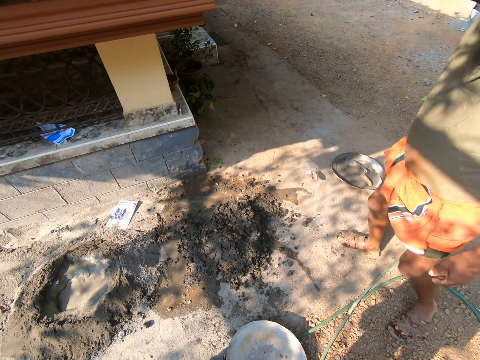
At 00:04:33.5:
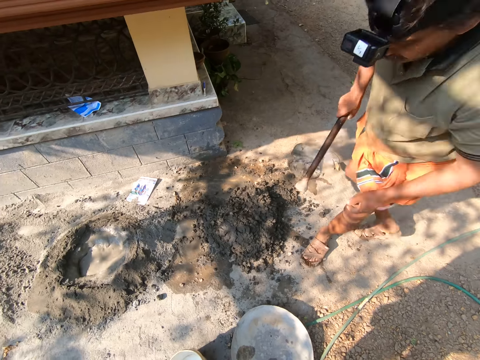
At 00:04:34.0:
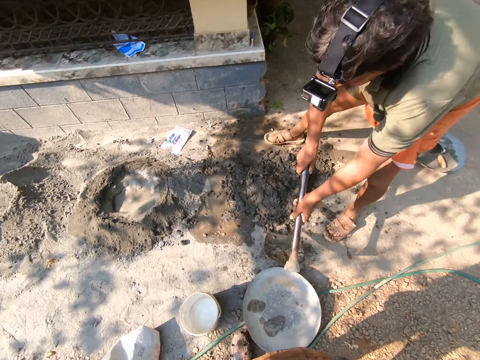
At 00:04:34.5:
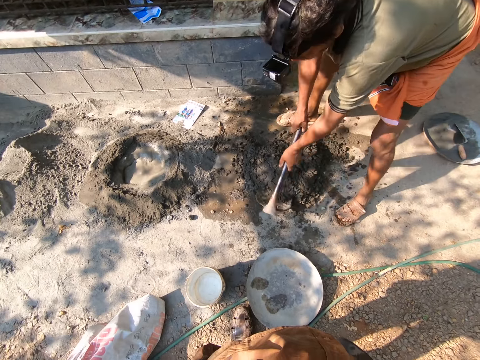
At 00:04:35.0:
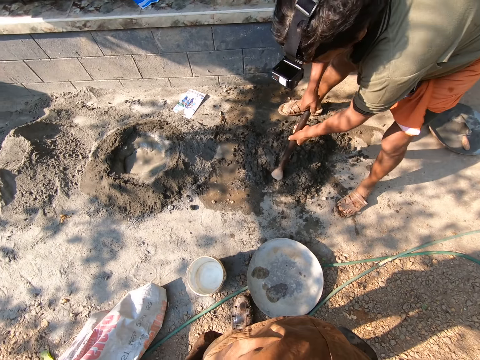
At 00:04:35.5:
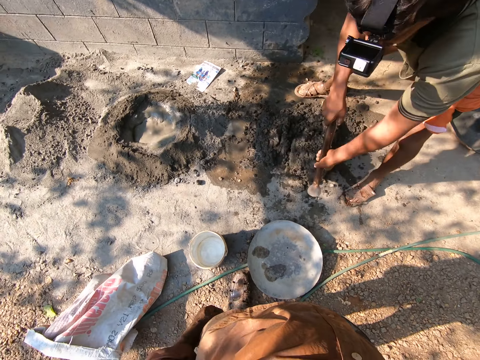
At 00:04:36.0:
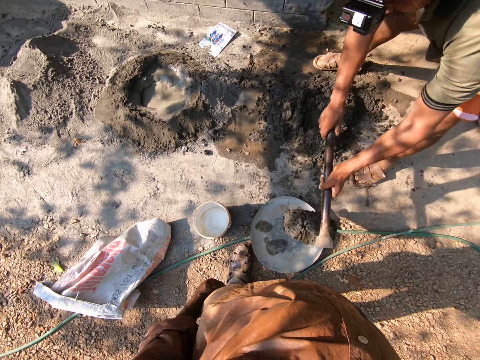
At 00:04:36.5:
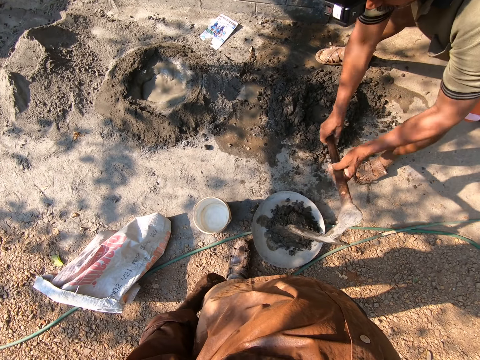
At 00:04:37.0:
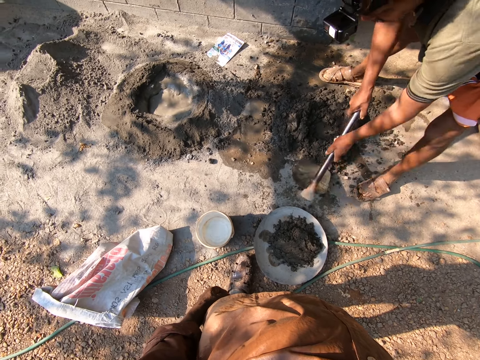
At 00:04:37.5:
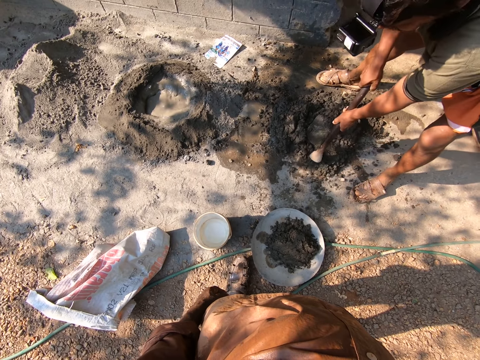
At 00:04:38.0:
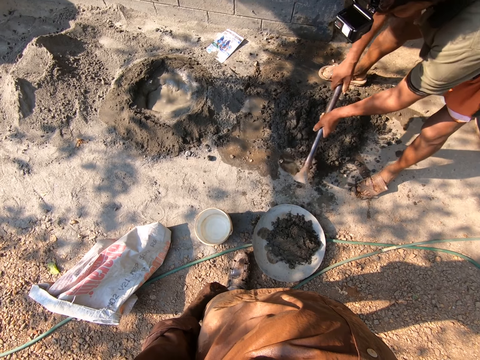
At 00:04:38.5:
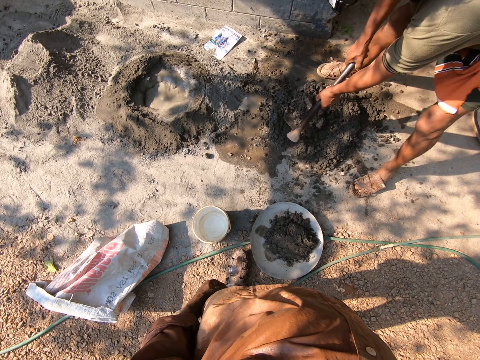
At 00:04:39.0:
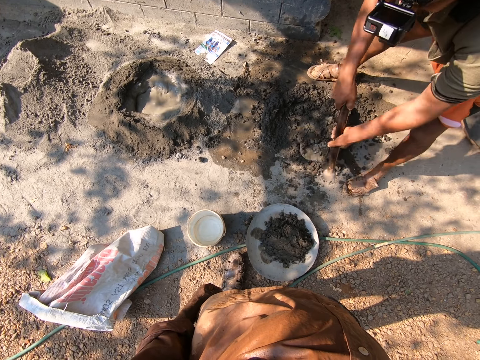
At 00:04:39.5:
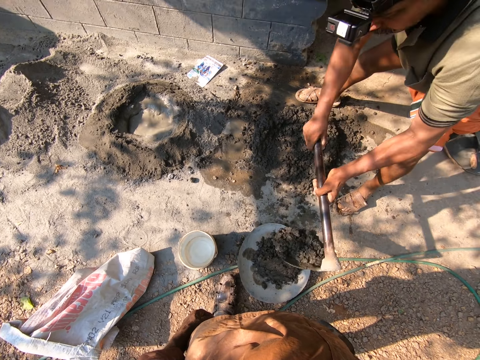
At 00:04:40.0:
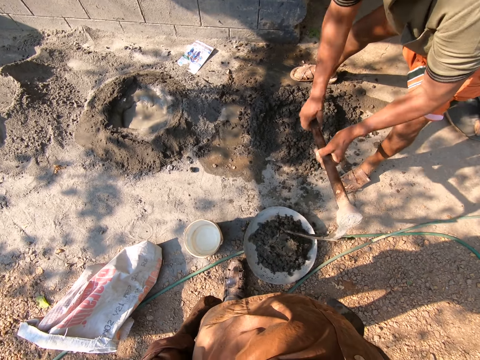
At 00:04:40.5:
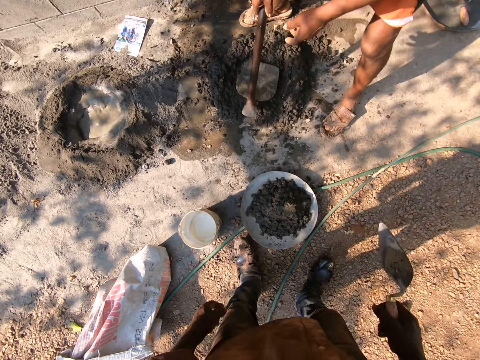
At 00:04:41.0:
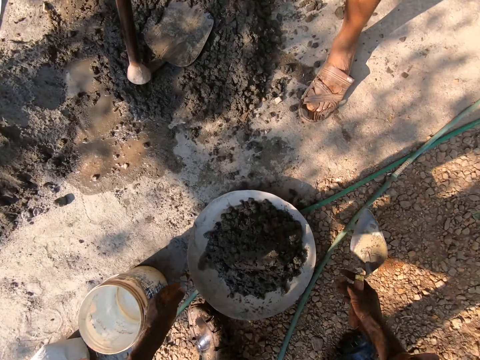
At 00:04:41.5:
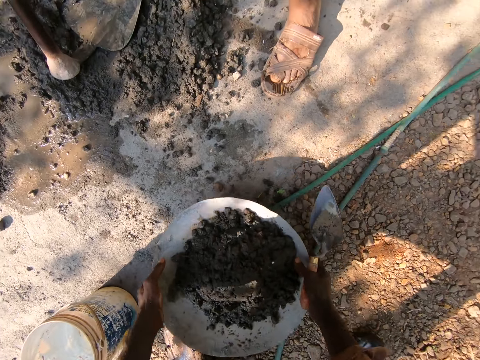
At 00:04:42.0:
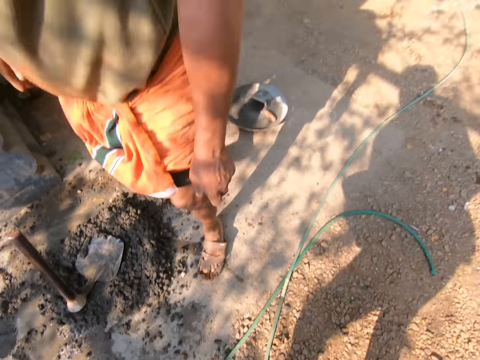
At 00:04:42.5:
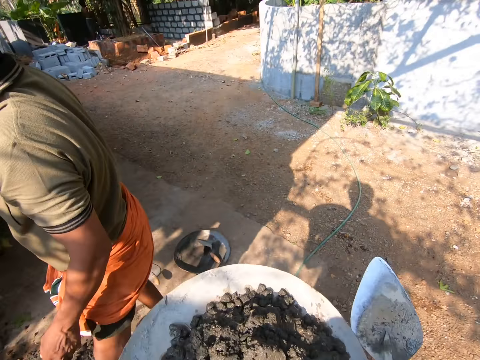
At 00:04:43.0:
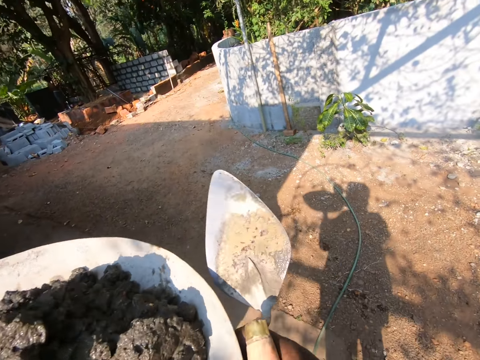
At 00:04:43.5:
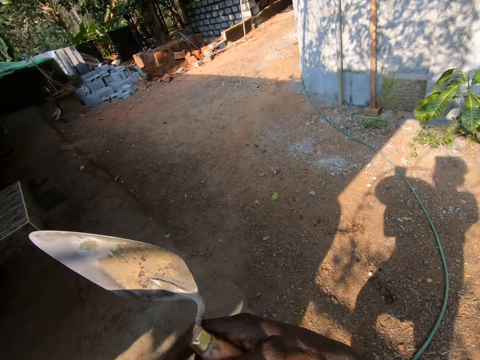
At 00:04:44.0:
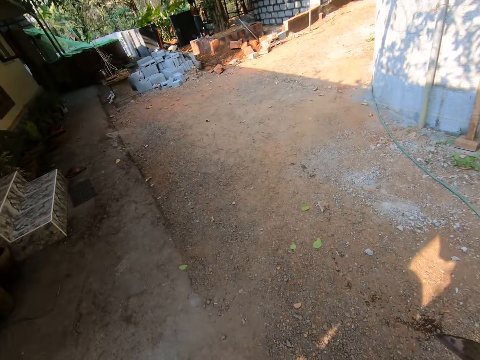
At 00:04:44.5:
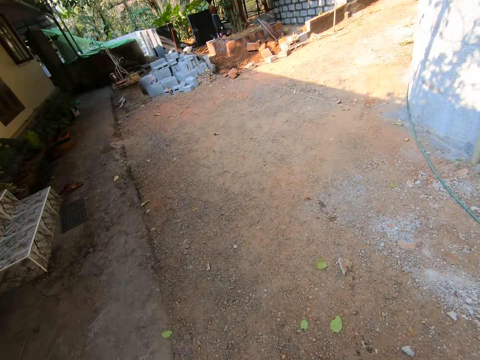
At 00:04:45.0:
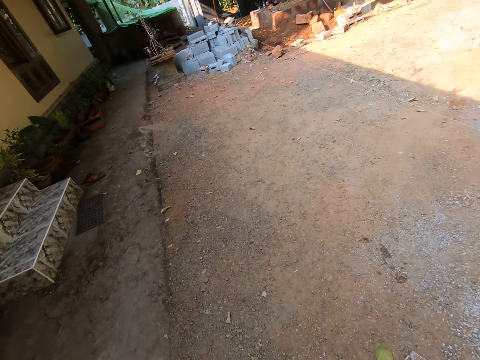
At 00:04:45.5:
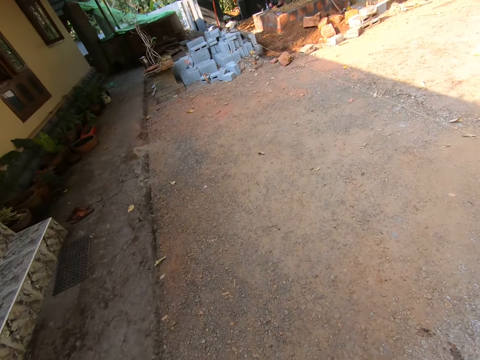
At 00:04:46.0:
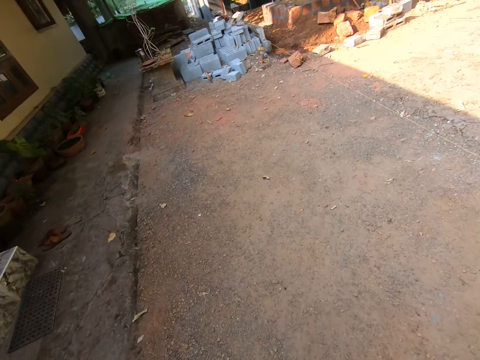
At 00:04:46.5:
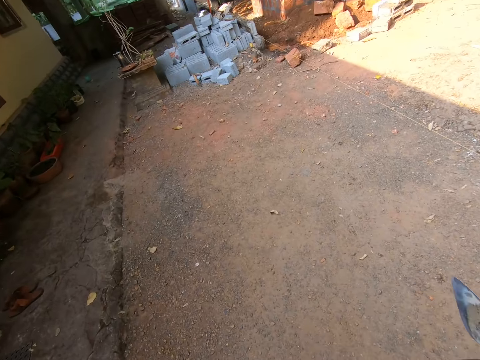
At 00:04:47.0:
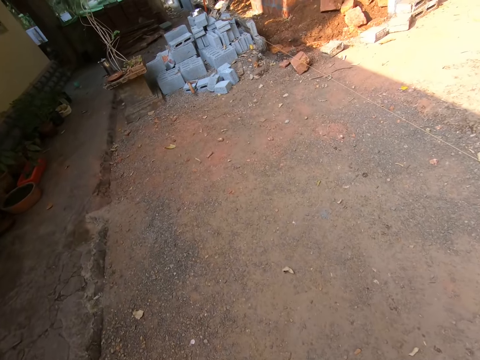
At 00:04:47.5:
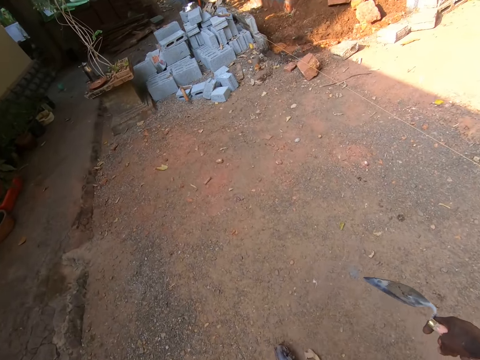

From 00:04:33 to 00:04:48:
A man picks cement with the hoe. The man pours the cement in the head pan. The man picks cement with the hoe. The man pours the cement in the head pan. The camera wearer picks up the head pan from the ground. They walk around.

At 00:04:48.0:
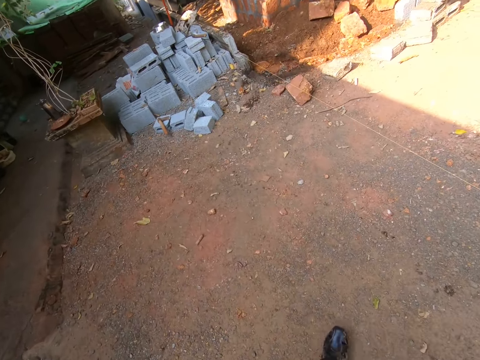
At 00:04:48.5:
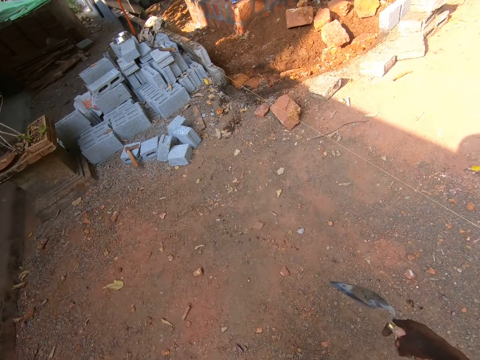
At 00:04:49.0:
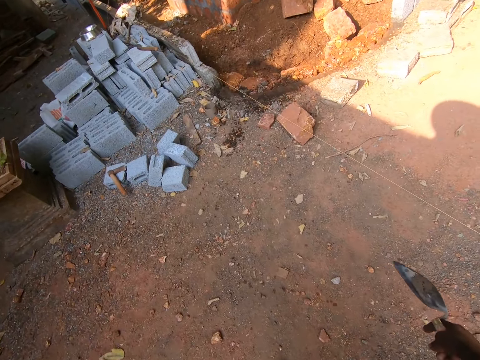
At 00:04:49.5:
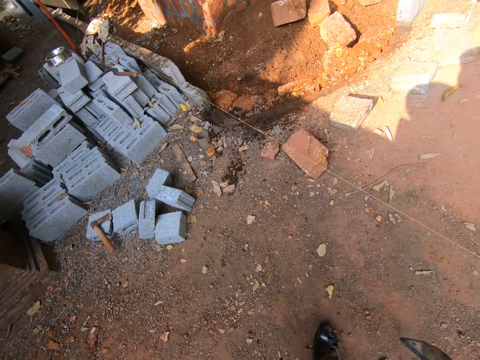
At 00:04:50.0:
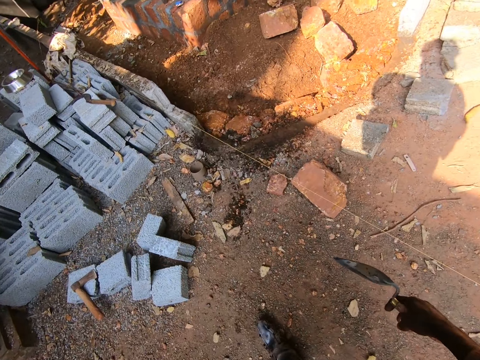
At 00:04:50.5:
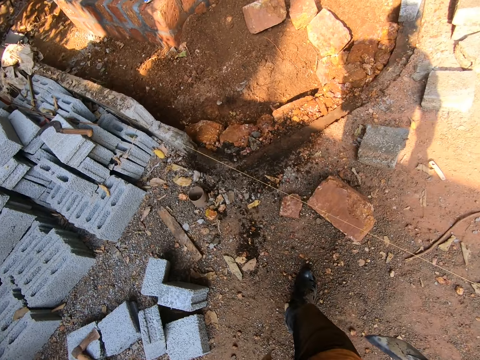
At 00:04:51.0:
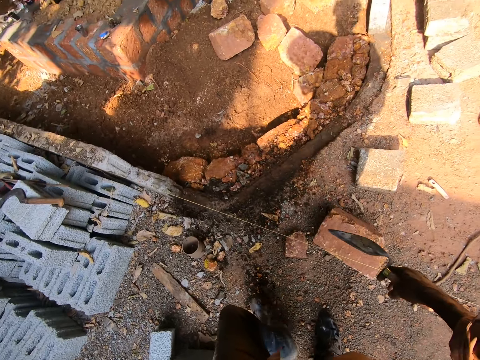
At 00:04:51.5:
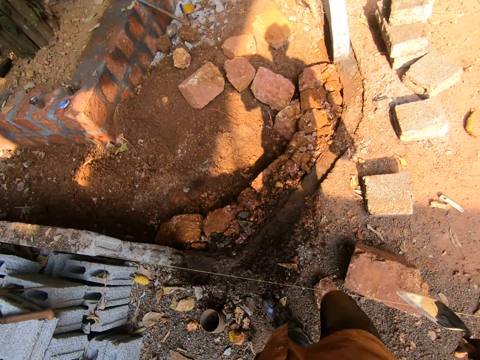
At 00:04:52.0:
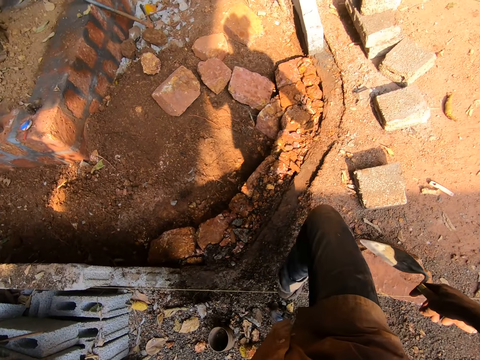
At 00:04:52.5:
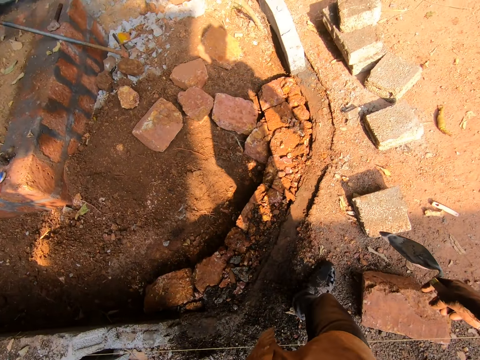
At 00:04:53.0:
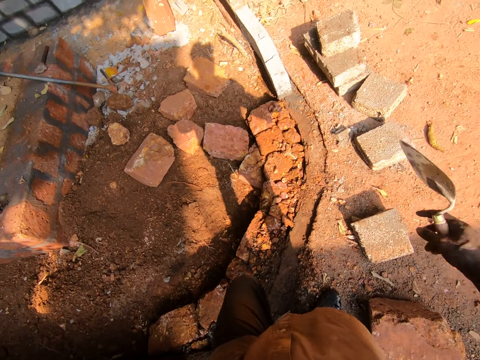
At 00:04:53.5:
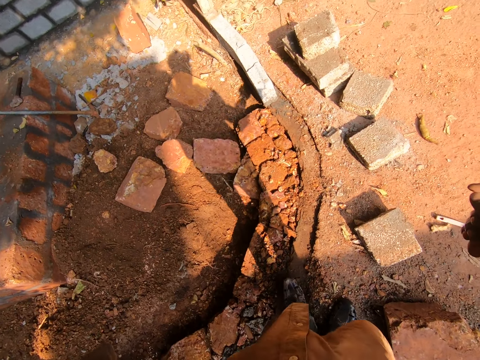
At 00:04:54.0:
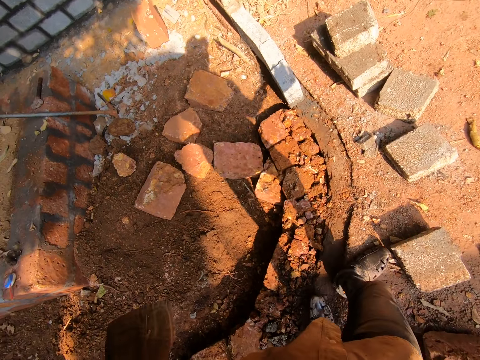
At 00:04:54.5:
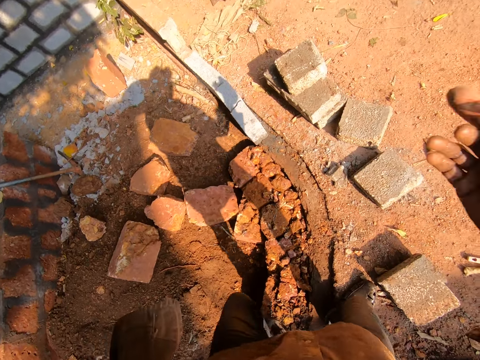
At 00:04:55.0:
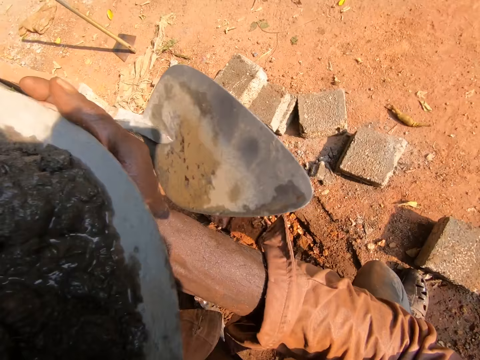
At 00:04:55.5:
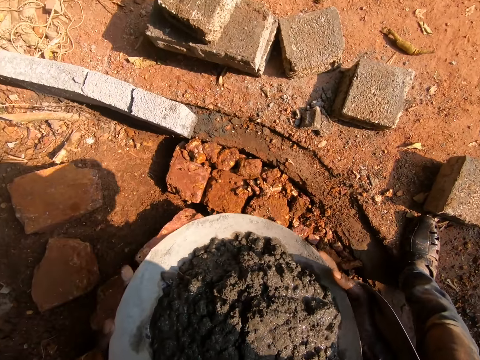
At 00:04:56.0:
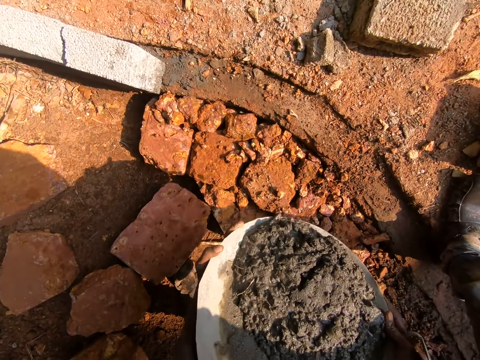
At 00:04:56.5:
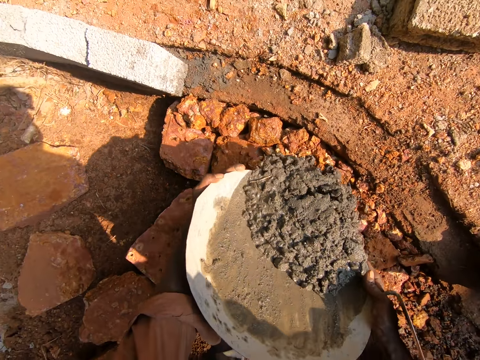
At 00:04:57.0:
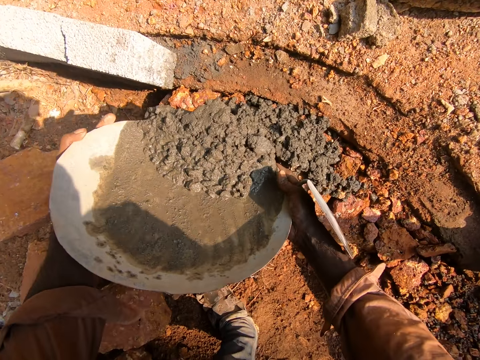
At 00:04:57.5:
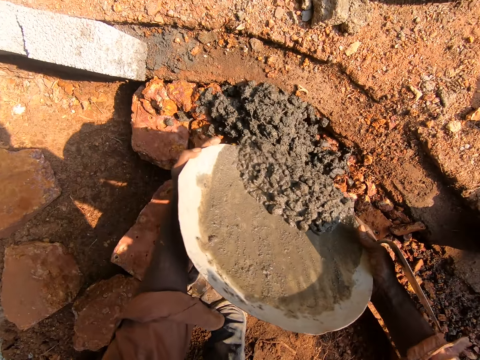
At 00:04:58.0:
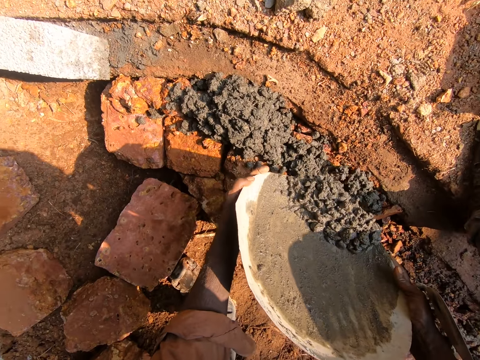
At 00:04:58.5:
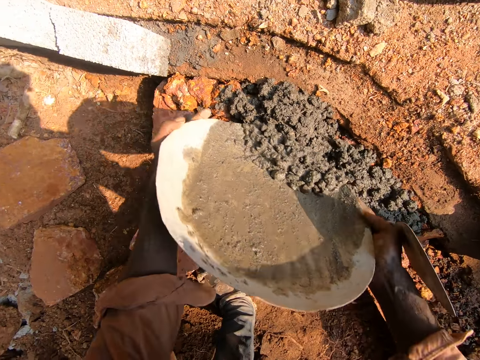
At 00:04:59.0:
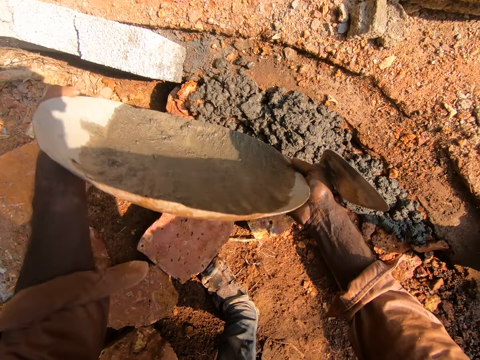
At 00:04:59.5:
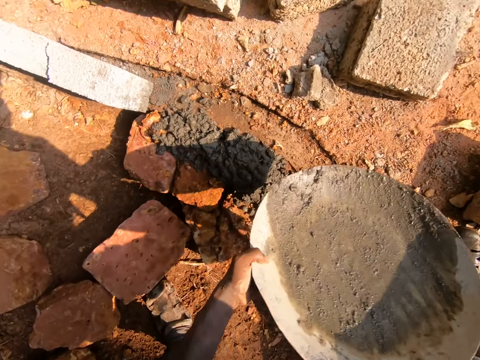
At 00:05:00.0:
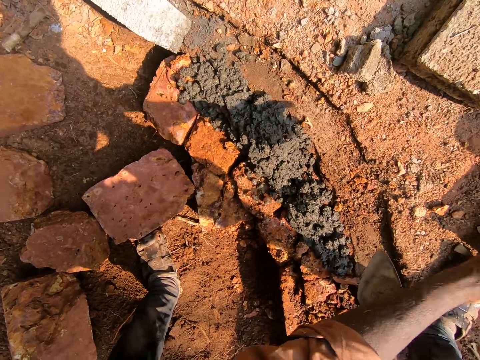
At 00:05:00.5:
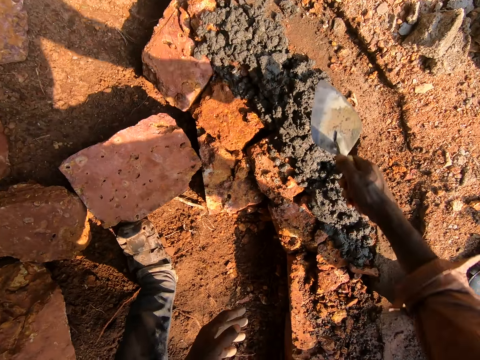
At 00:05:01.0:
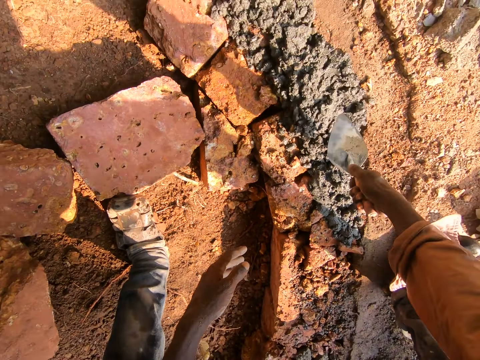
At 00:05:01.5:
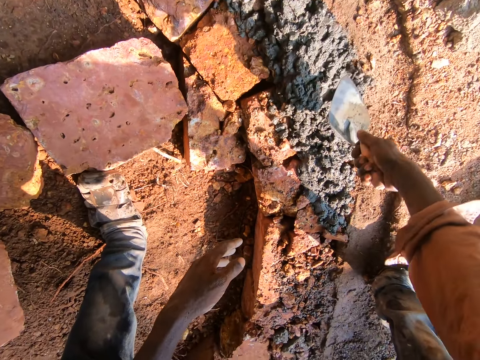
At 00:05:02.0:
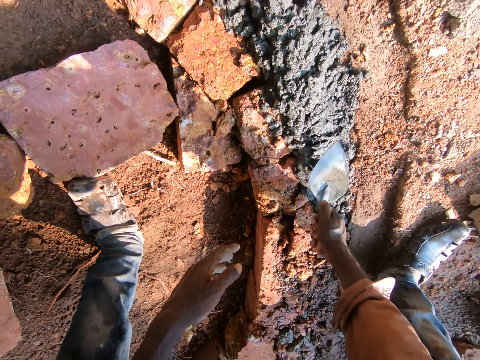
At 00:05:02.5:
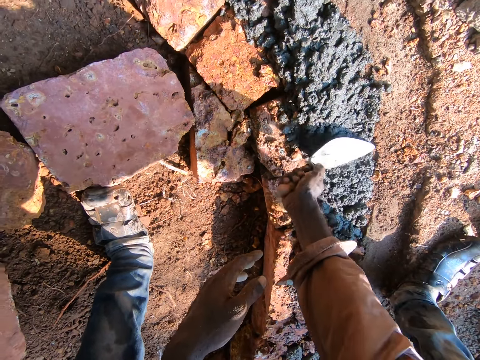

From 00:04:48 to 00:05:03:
The camera wearer puts down the iron tasla with concrete. They hold something with both hands. They pour the concrete on the bricks on the ground. They put down the iron tasla. They throw something on the ground. They use a trowel to level the concrete with the right hand.
